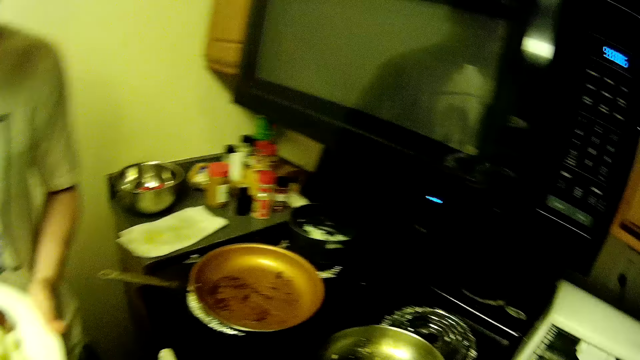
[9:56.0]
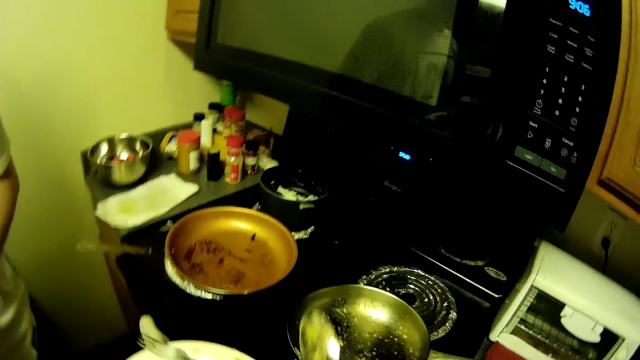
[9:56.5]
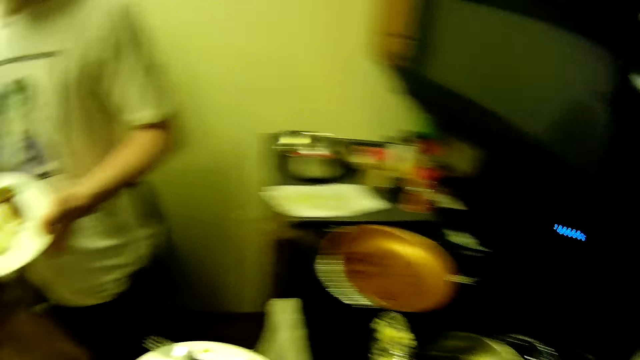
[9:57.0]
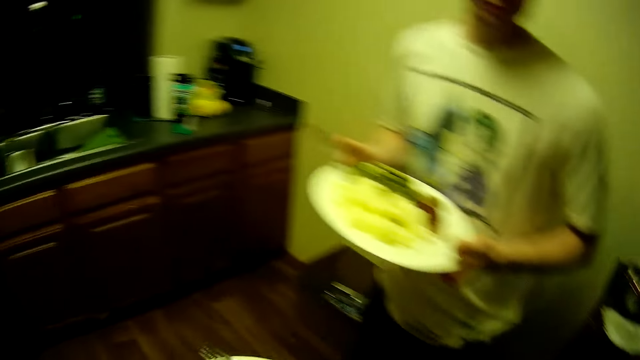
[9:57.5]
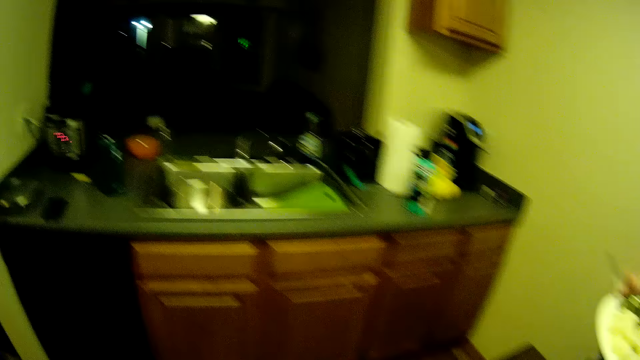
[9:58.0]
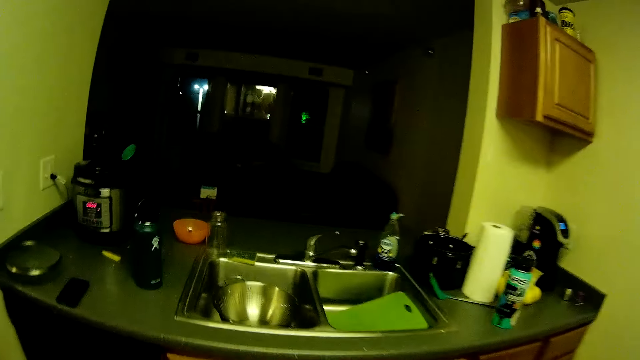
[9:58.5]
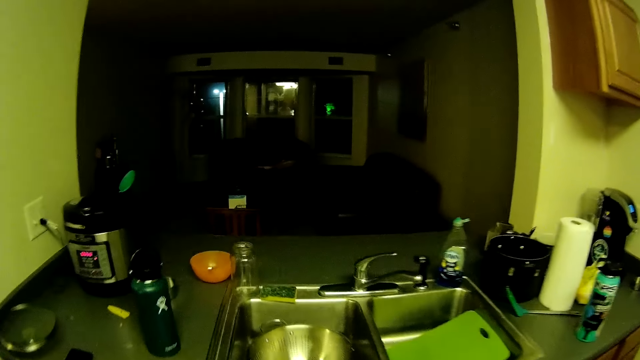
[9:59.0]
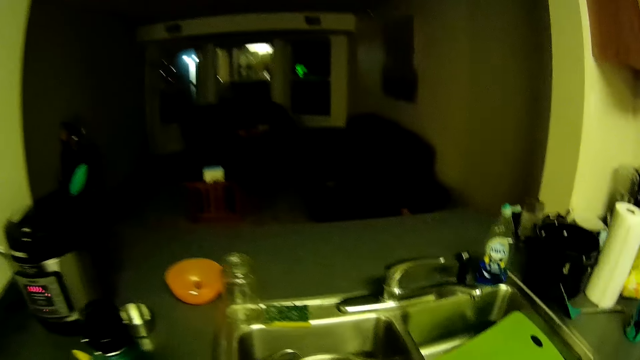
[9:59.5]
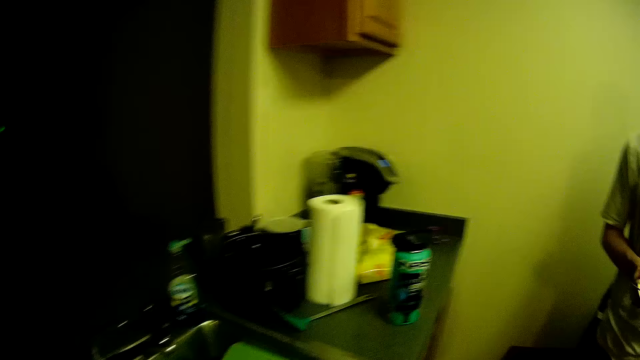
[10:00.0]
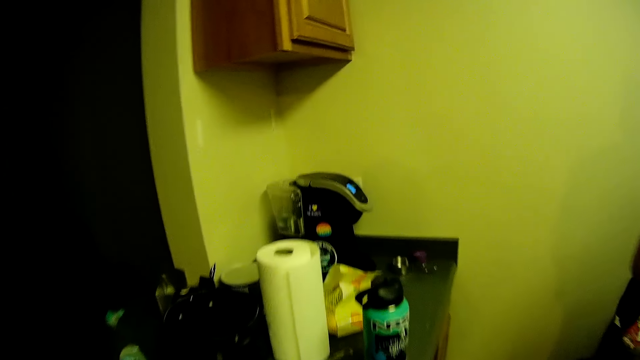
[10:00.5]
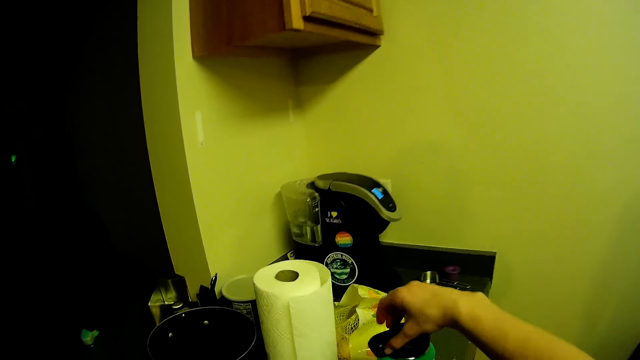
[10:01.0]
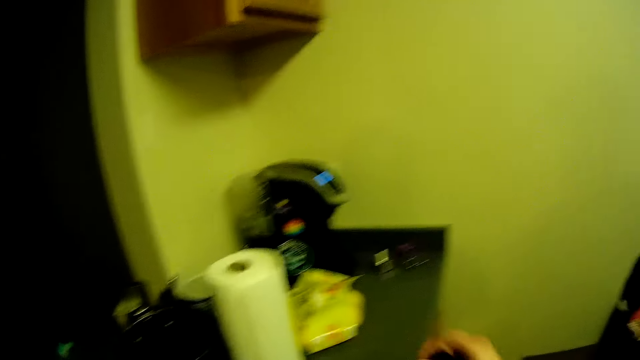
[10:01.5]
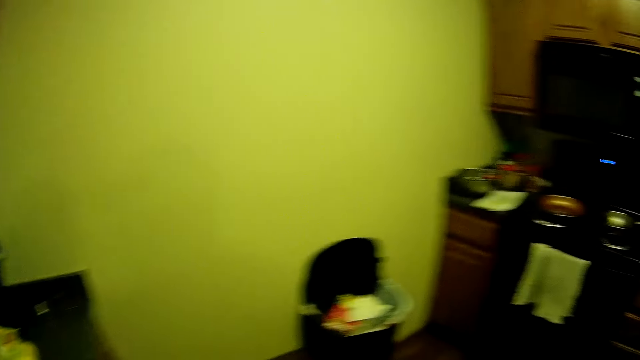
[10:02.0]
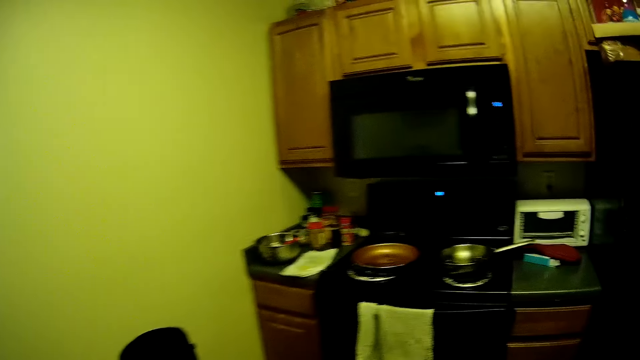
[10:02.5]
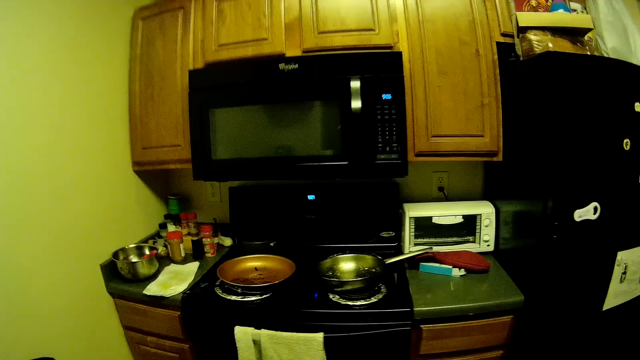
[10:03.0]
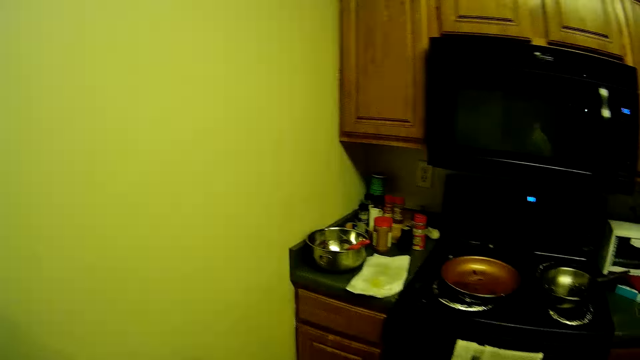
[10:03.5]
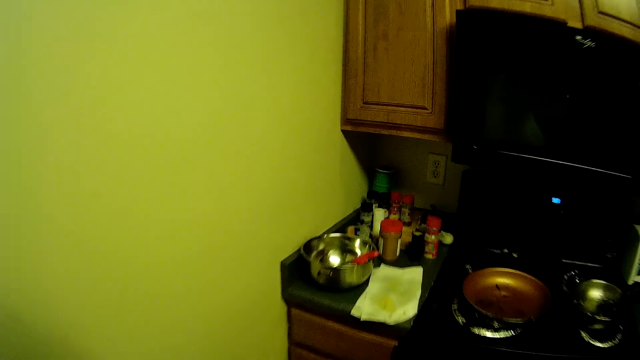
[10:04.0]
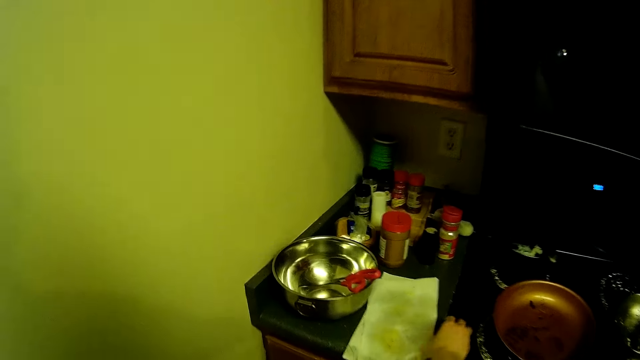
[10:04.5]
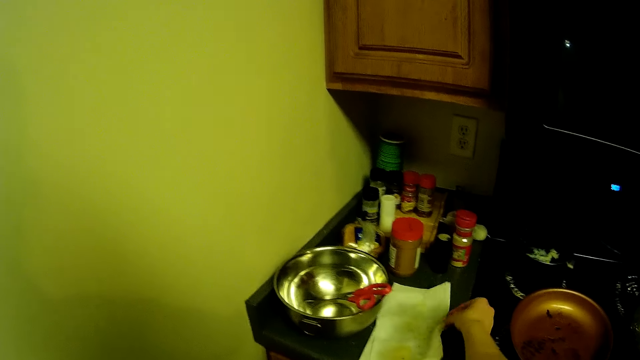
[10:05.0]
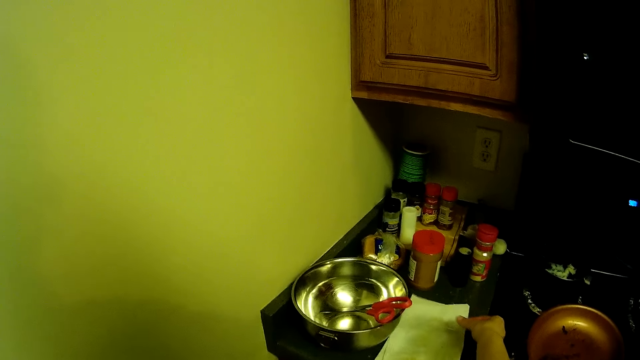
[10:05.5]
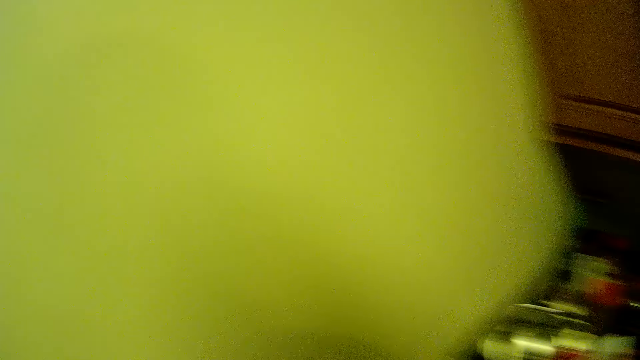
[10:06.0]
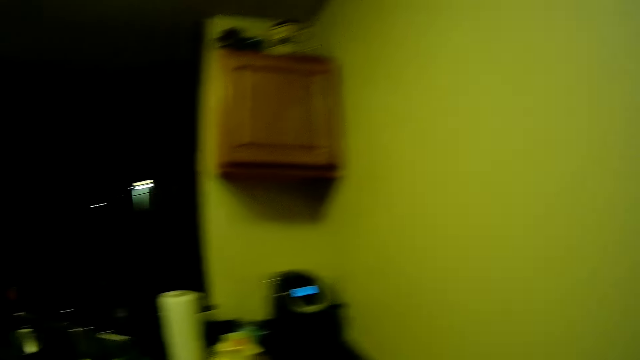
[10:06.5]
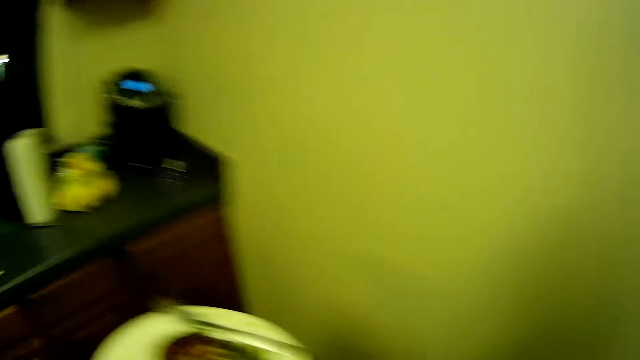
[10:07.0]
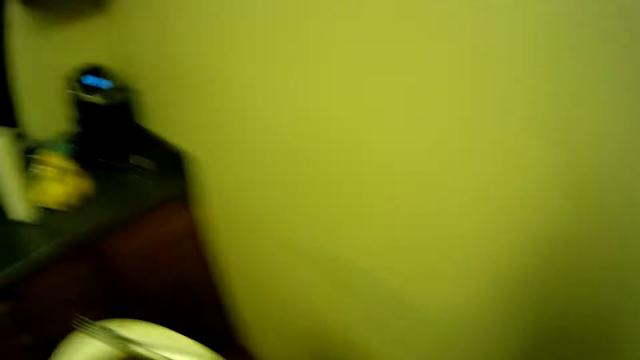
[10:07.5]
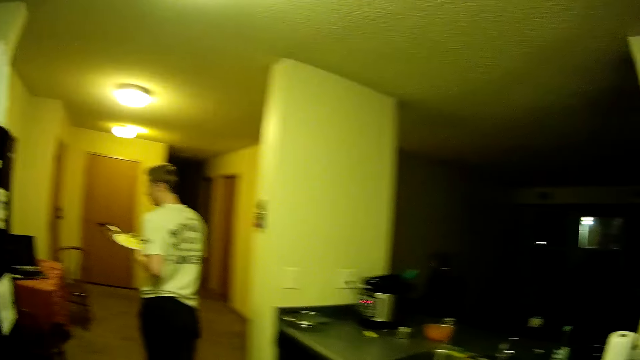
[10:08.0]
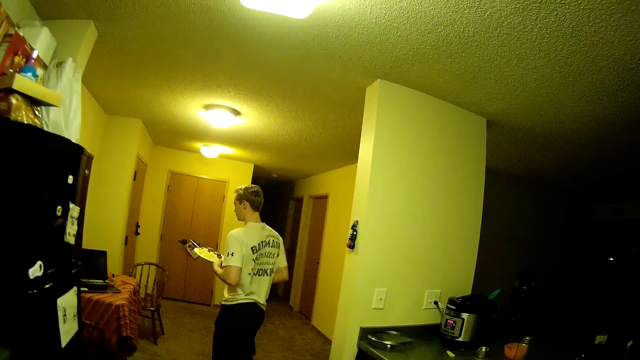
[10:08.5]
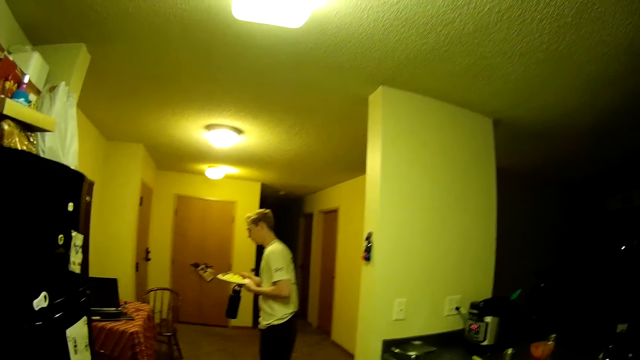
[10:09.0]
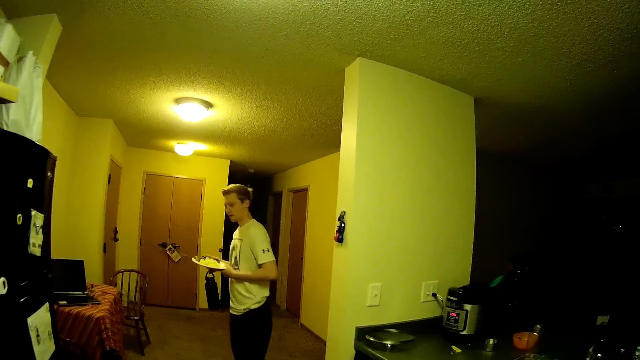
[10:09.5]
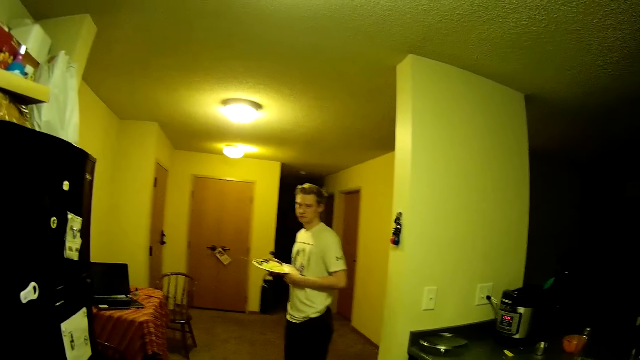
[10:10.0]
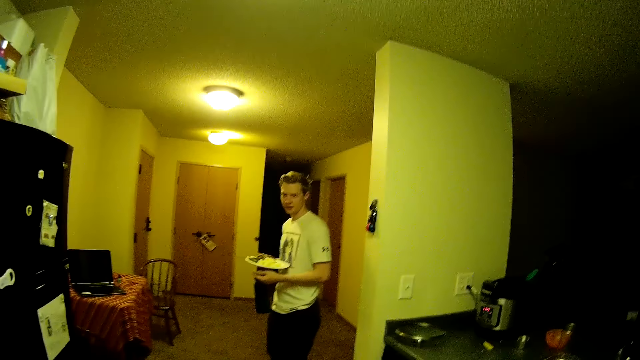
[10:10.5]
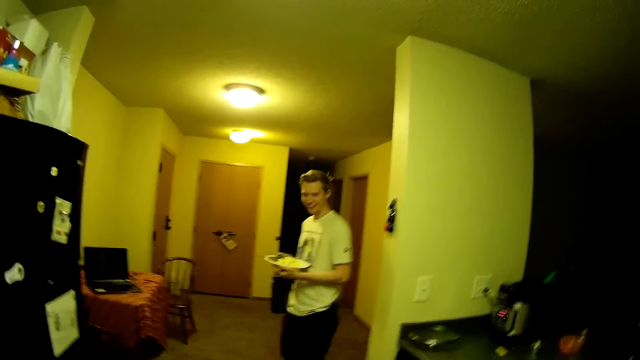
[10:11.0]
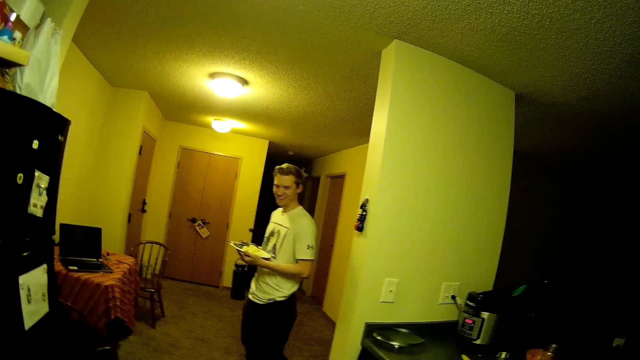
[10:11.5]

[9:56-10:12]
The camera wearer walks in the room. She picks up a water bottle by a kitchen sink with her right hand. She walks in the room. She picks up dirt on the kitchen slab with her right hand. She picks up a paper on the kitchen slab with her right hand. She walks in the room. The man walks to the parlor from the kitchen. The man stands in the room. The camera wearer interacts with the man.
